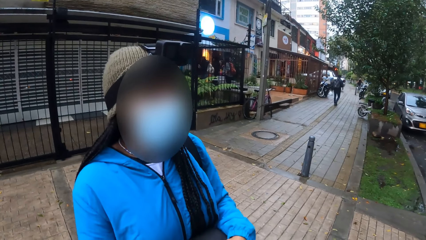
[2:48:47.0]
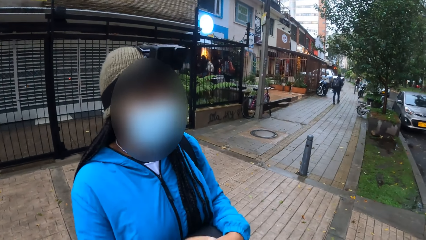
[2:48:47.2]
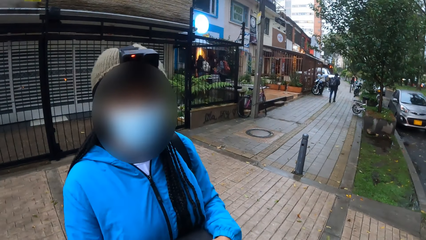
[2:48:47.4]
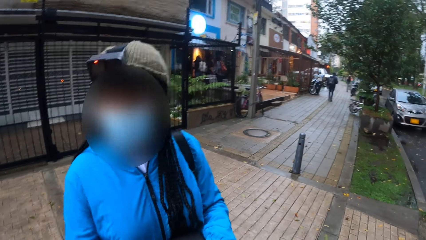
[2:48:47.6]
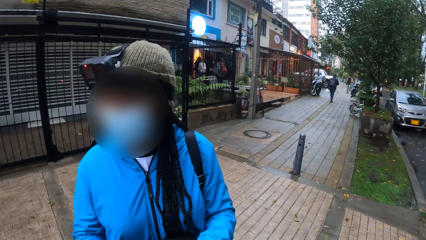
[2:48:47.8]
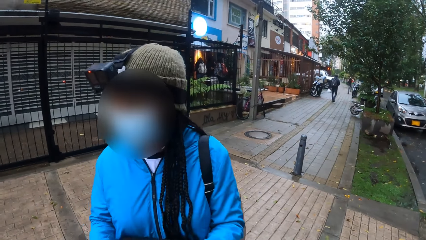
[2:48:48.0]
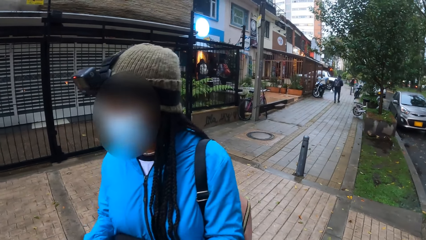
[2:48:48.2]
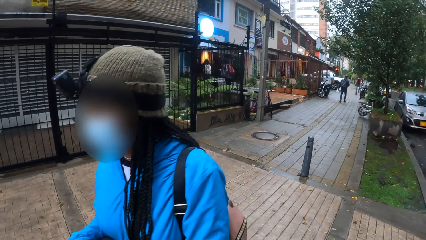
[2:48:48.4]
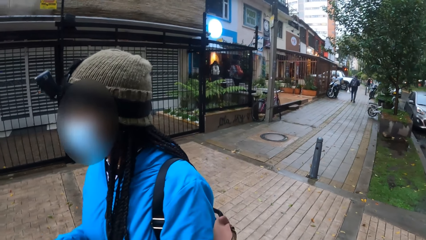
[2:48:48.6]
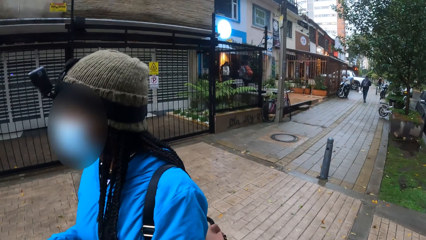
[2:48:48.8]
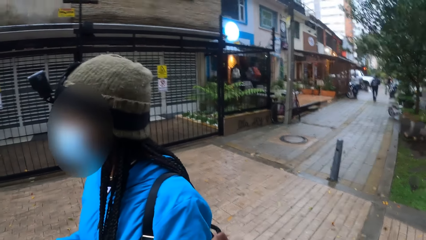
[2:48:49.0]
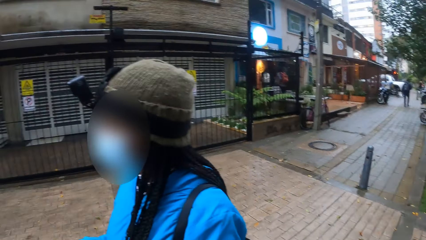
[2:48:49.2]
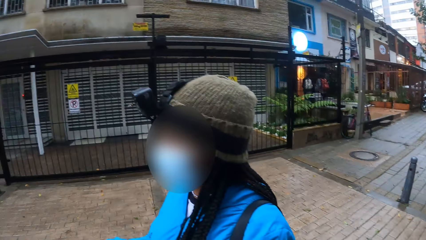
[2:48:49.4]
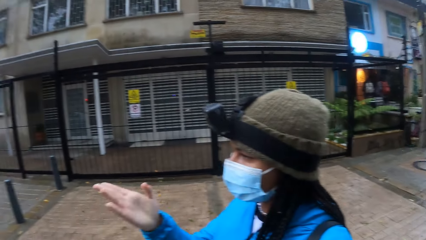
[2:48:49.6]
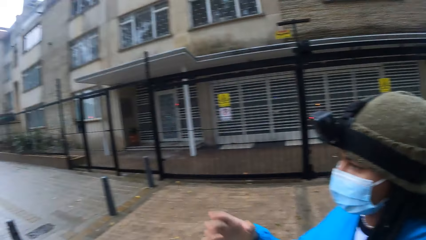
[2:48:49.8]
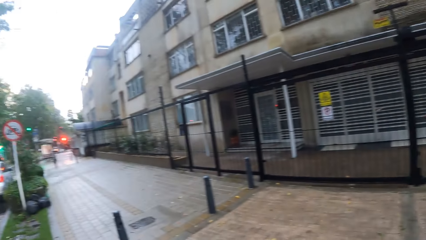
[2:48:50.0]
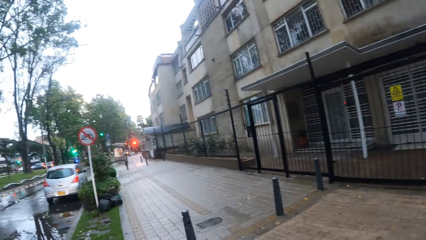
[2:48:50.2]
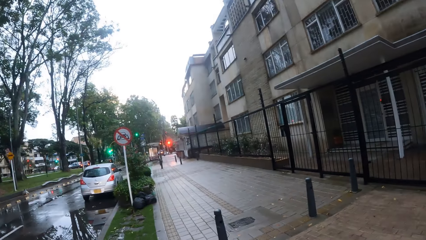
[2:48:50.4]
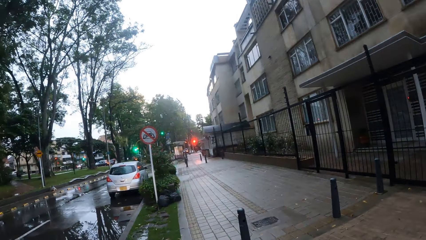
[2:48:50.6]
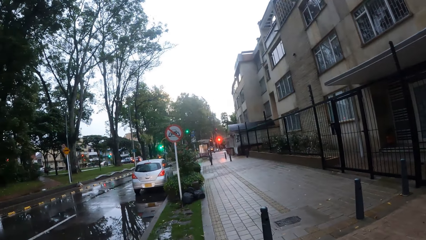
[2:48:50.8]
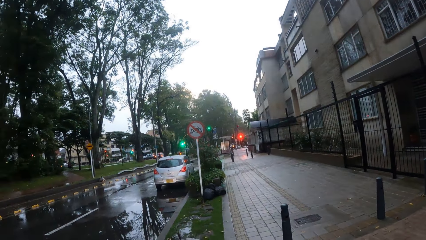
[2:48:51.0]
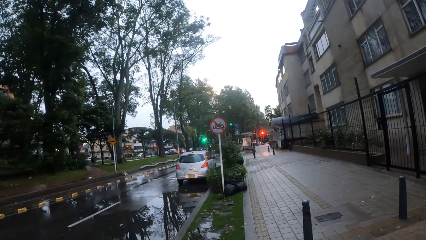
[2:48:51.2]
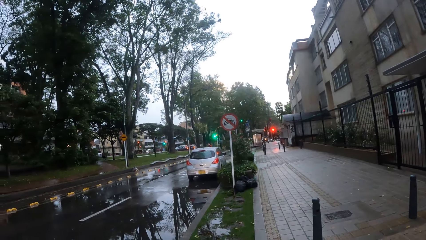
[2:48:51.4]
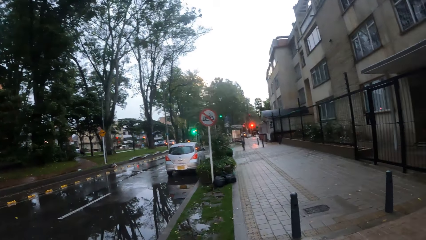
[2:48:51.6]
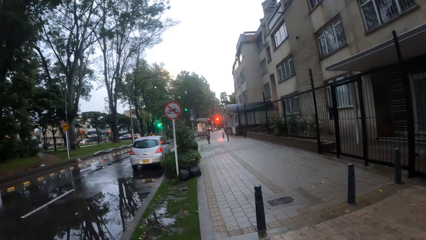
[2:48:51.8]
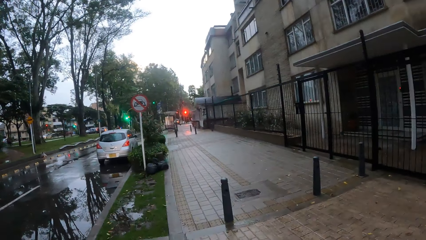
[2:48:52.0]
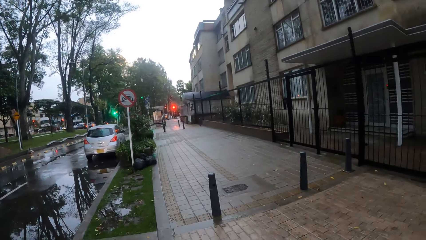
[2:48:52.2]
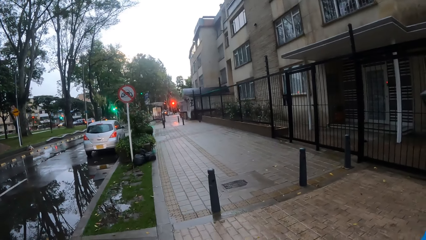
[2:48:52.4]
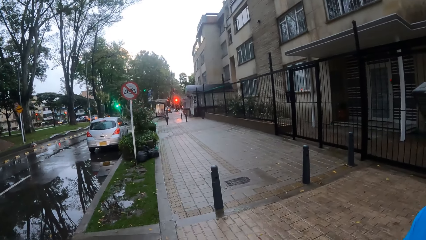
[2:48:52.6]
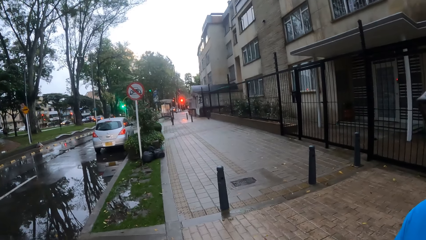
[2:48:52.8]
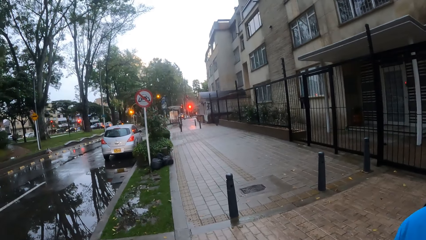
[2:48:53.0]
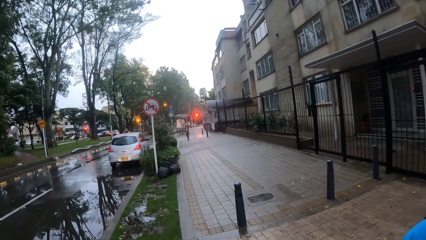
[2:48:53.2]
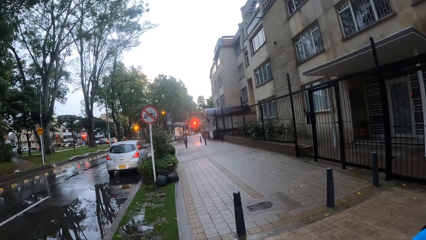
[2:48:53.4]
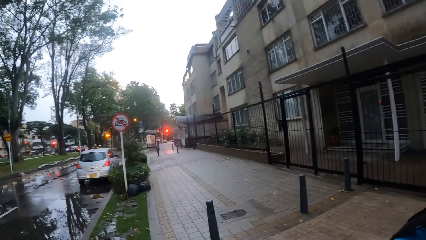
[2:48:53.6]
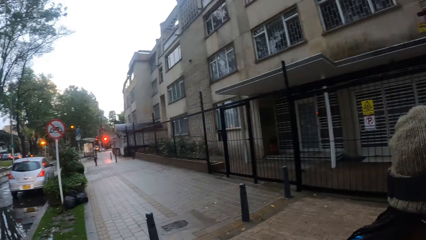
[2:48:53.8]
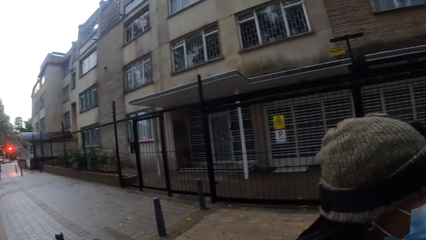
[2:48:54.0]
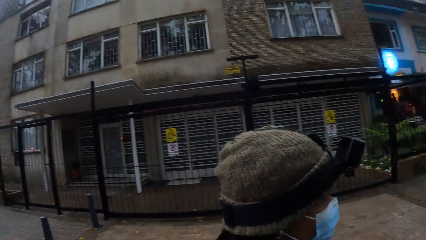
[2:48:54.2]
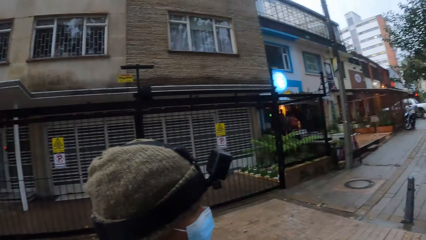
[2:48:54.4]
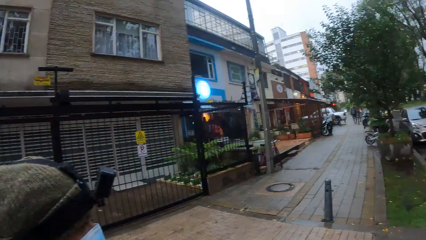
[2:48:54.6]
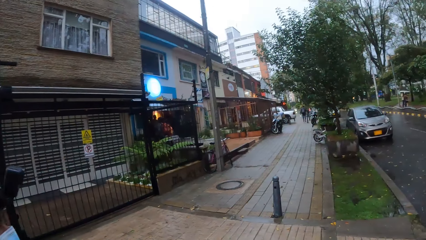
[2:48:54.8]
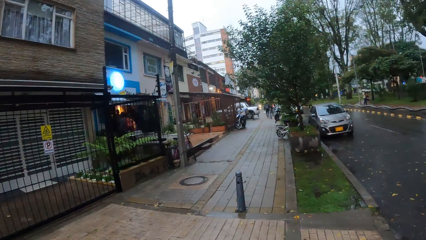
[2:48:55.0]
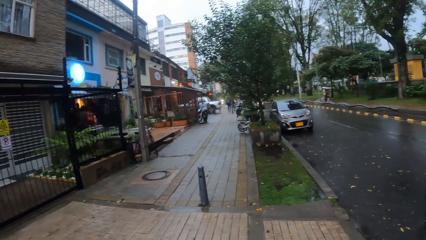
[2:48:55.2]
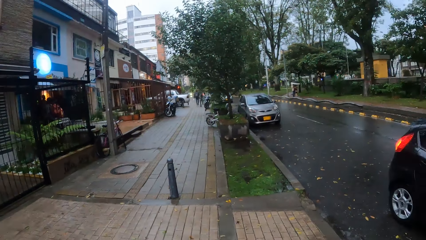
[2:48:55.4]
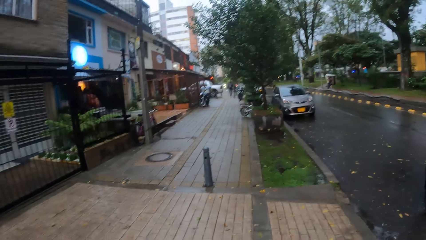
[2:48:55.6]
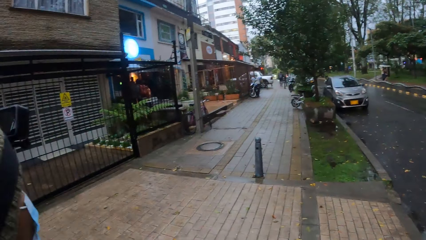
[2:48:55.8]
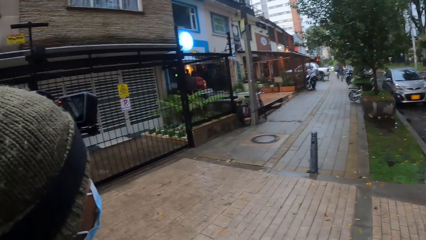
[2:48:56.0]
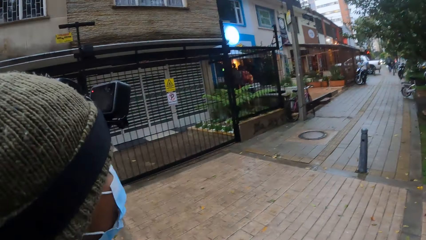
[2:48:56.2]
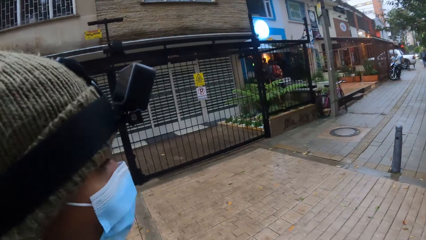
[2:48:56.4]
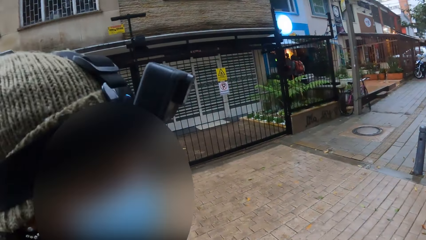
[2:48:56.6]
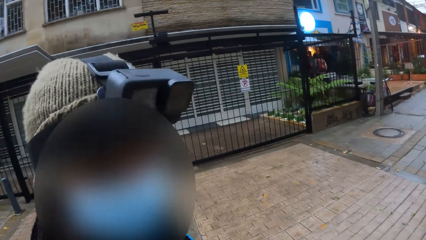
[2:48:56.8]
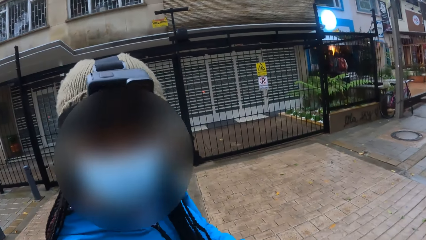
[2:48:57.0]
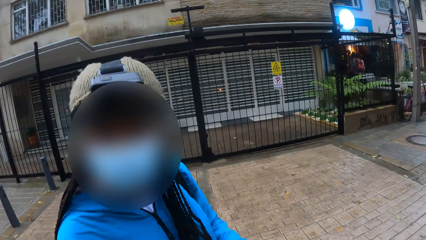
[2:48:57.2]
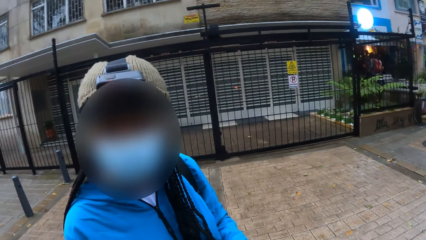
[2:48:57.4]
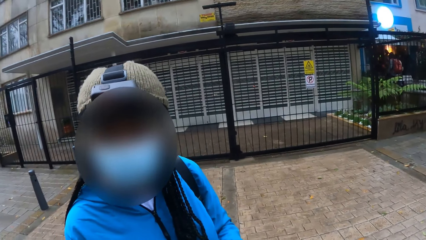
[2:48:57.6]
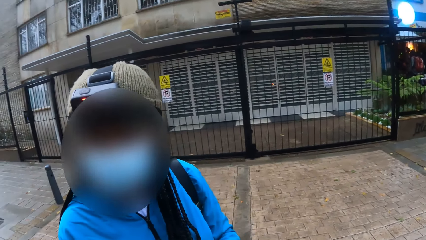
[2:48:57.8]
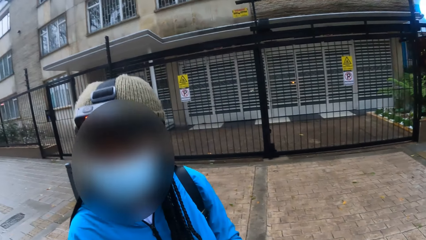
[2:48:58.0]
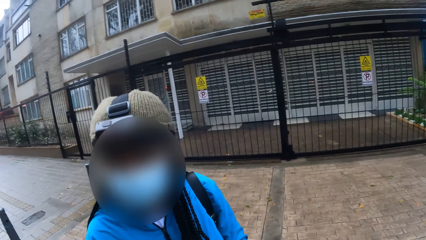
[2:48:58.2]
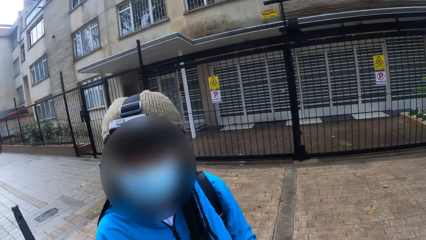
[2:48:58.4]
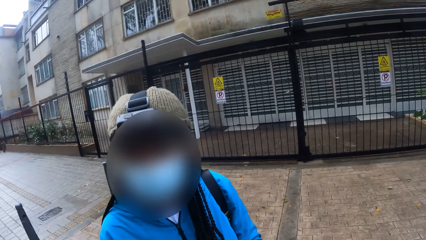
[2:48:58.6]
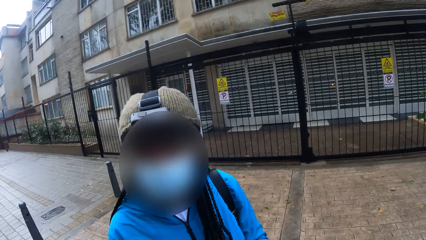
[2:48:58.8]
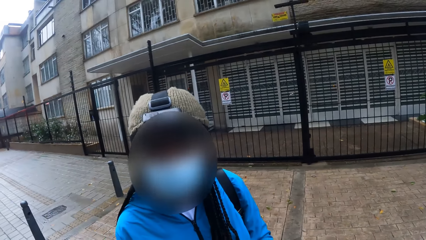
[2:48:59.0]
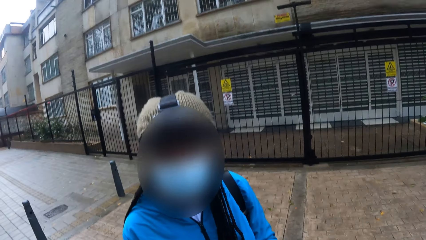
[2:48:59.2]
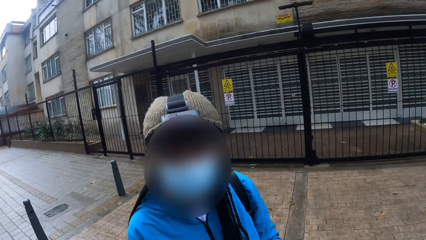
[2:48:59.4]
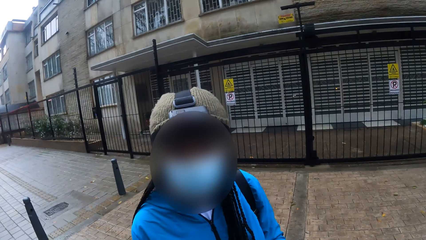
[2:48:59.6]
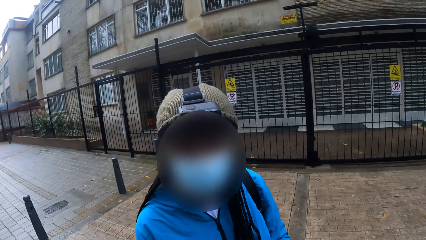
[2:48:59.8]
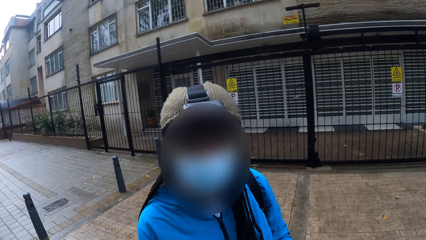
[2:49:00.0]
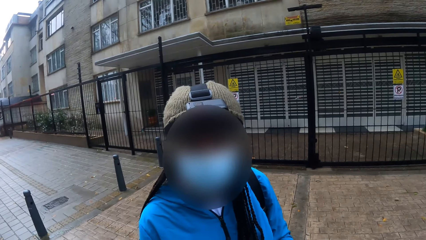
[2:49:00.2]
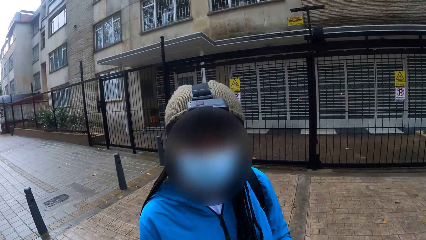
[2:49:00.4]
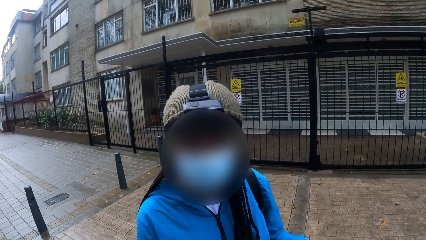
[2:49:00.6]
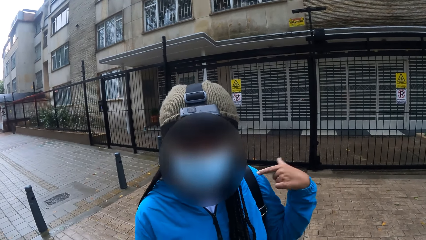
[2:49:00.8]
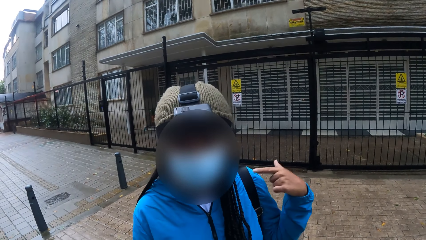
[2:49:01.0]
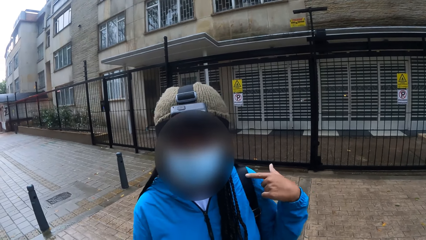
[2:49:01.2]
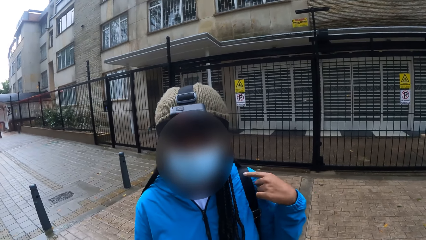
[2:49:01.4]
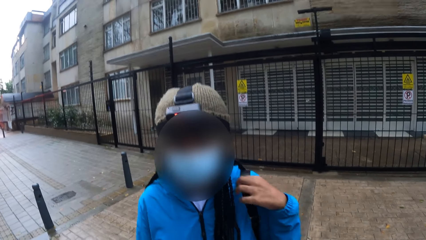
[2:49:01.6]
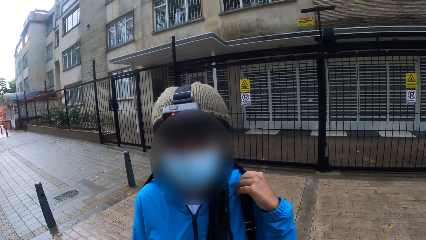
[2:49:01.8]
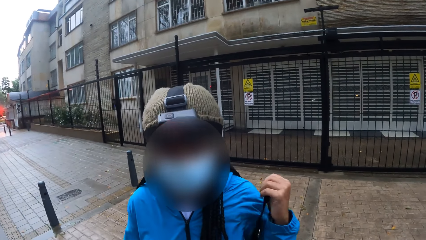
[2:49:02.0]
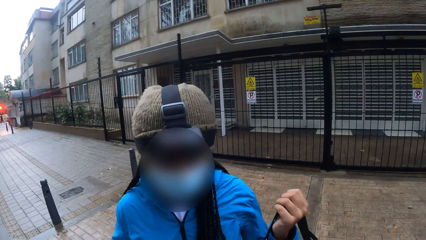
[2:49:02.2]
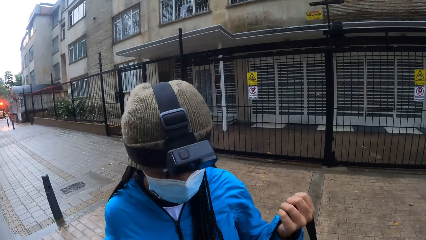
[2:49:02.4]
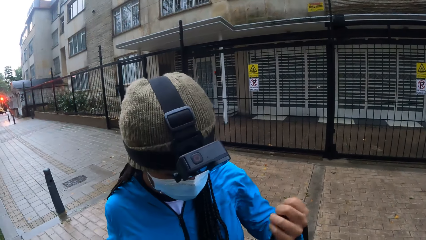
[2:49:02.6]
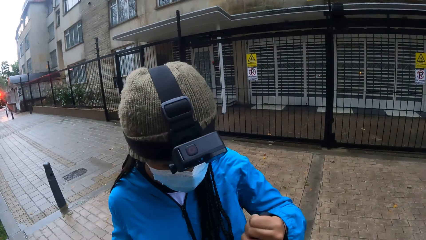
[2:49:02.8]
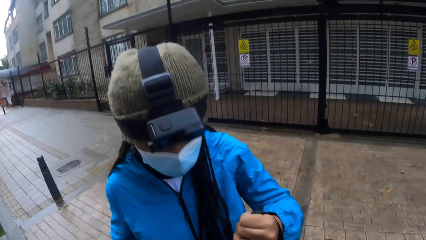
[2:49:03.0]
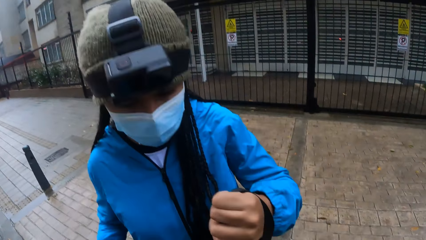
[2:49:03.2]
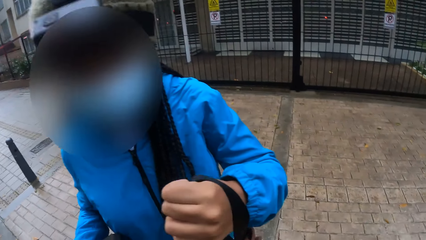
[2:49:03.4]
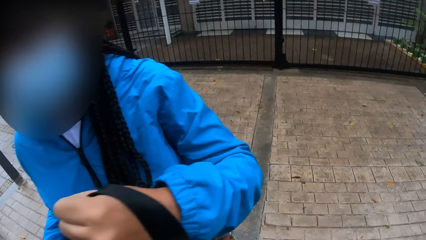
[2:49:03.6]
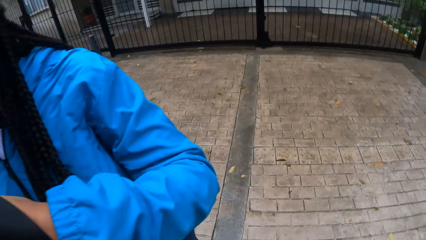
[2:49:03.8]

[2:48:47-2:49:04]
The woman gestures with the right hand. She gestures with the left hand. She removes a backpack from her shoulder with her left hand.
